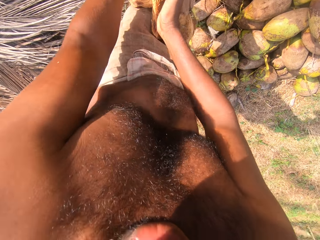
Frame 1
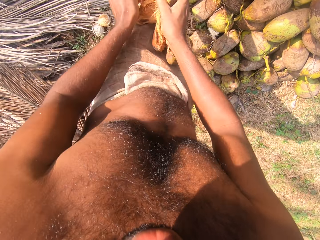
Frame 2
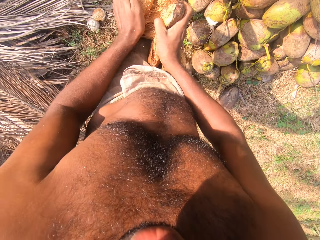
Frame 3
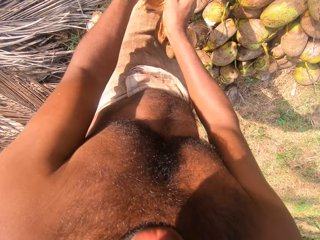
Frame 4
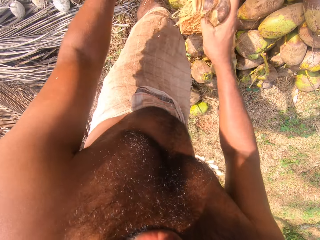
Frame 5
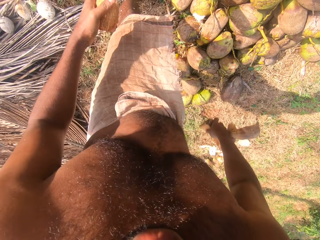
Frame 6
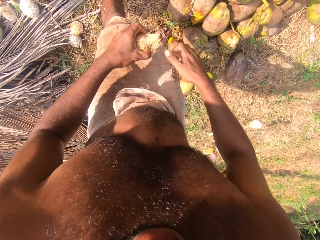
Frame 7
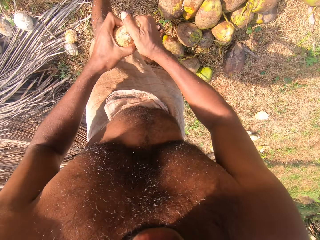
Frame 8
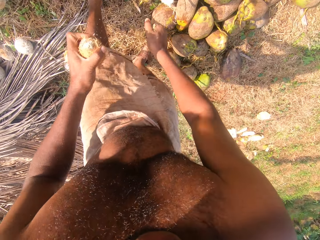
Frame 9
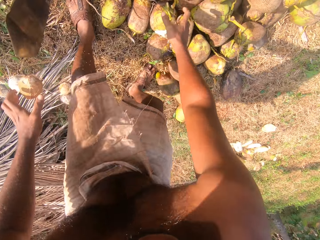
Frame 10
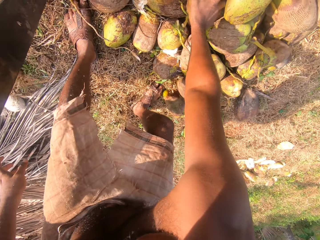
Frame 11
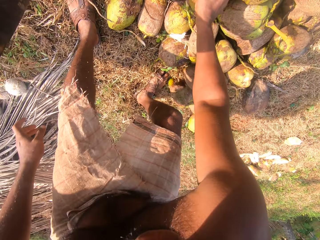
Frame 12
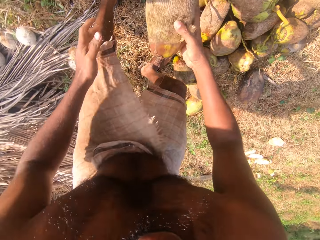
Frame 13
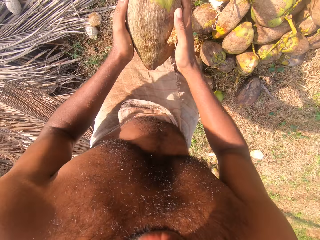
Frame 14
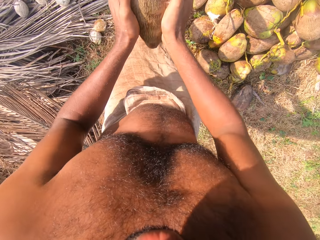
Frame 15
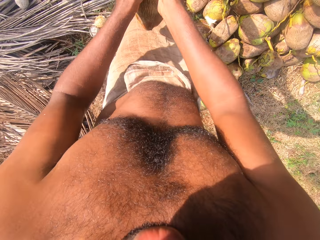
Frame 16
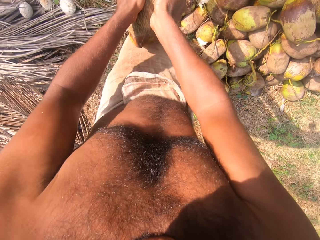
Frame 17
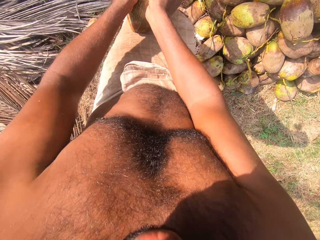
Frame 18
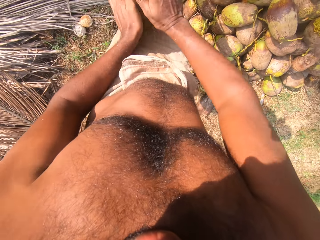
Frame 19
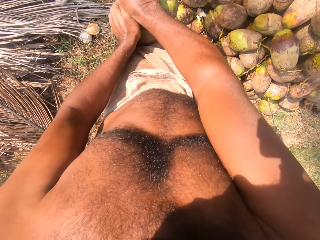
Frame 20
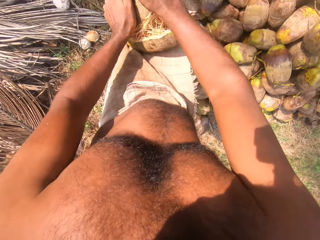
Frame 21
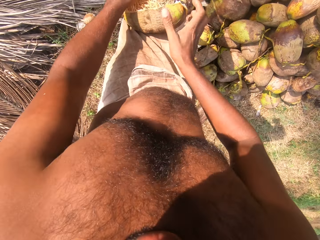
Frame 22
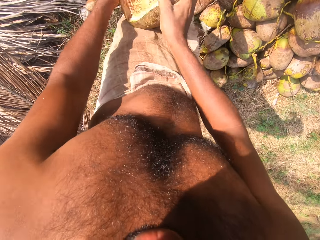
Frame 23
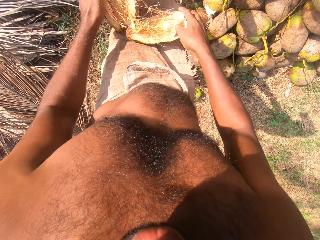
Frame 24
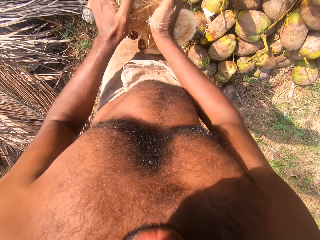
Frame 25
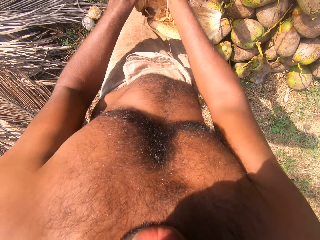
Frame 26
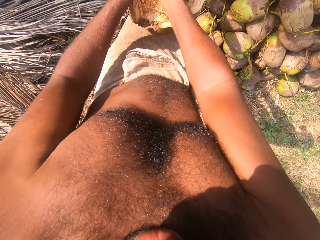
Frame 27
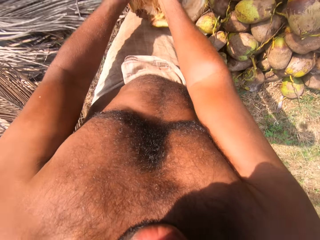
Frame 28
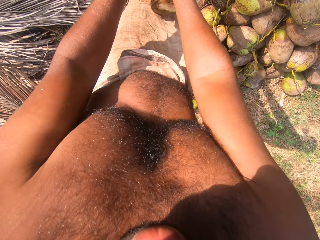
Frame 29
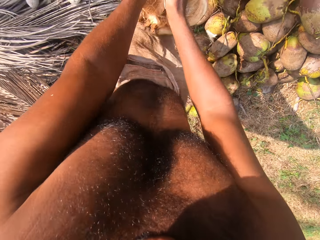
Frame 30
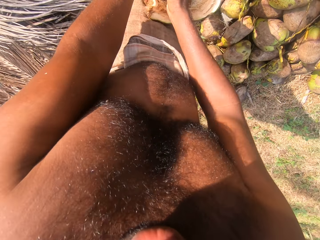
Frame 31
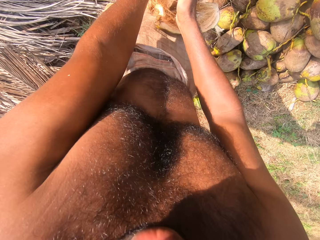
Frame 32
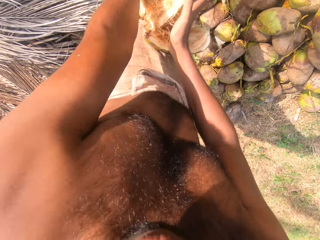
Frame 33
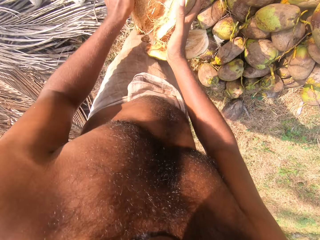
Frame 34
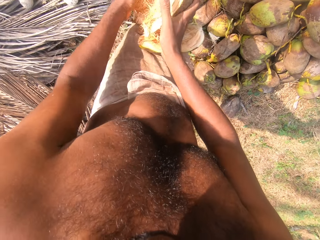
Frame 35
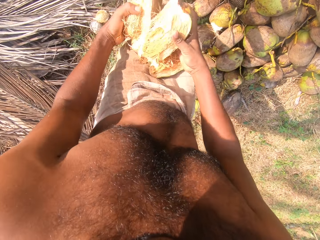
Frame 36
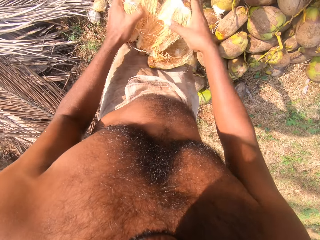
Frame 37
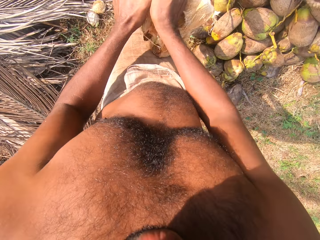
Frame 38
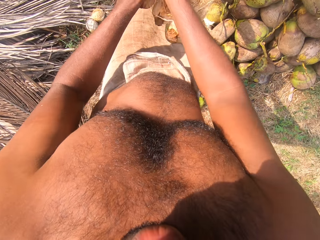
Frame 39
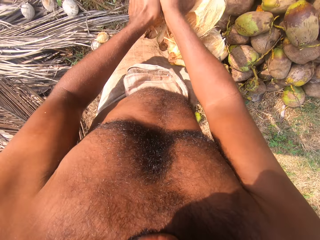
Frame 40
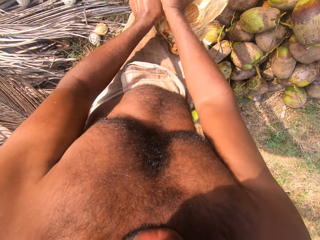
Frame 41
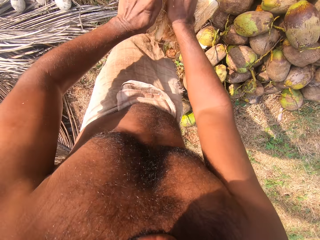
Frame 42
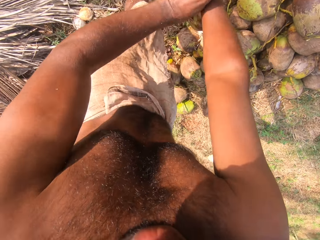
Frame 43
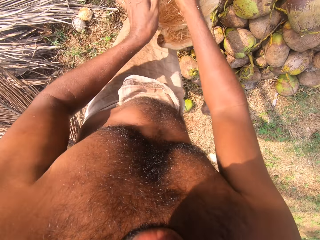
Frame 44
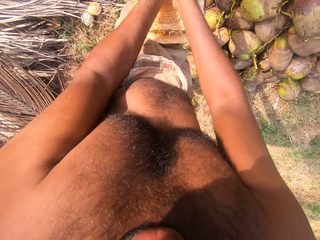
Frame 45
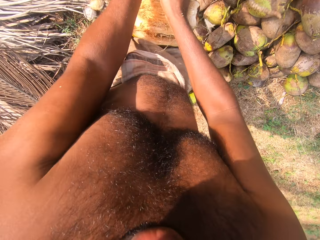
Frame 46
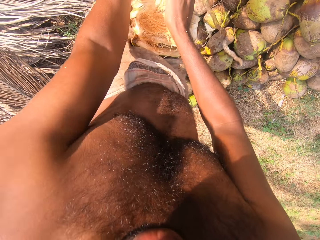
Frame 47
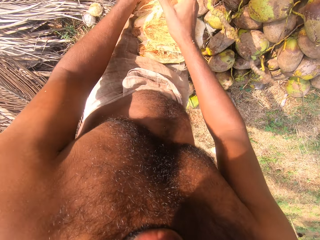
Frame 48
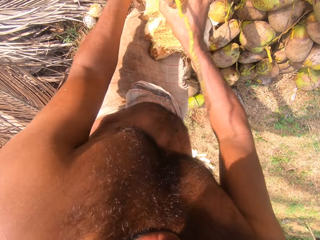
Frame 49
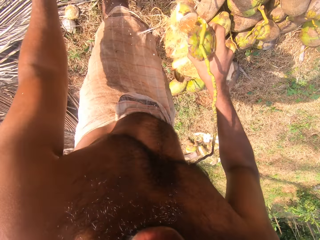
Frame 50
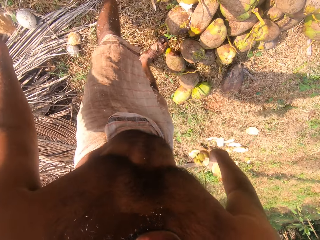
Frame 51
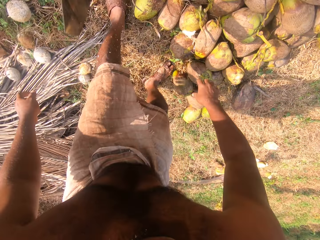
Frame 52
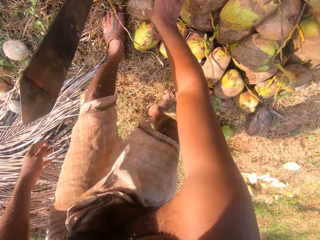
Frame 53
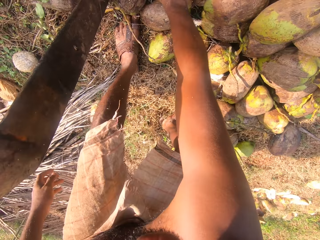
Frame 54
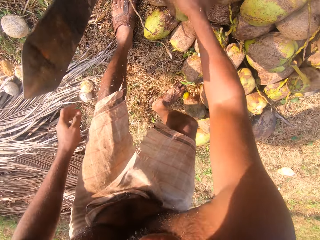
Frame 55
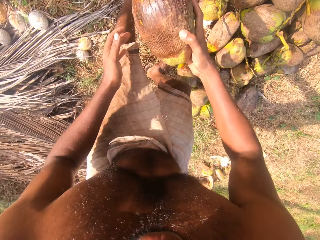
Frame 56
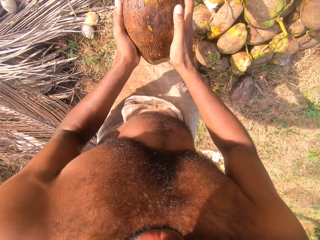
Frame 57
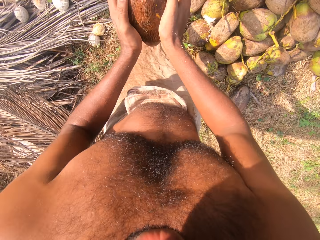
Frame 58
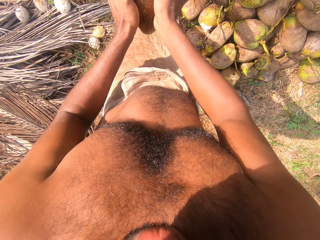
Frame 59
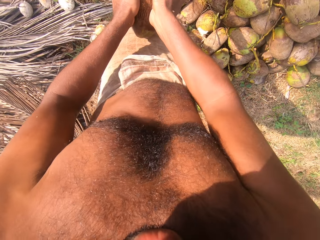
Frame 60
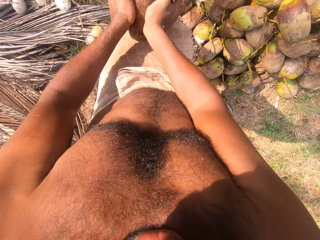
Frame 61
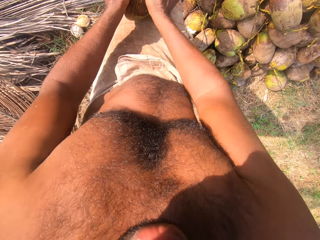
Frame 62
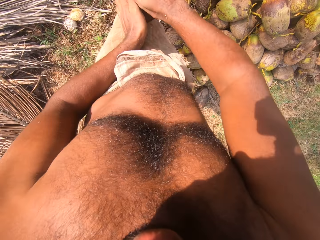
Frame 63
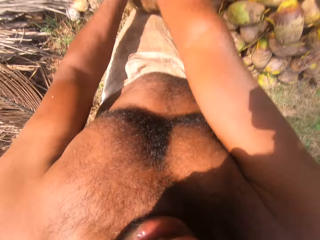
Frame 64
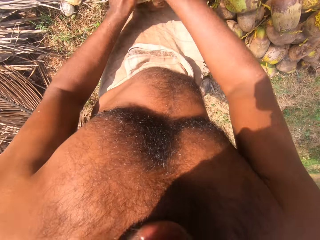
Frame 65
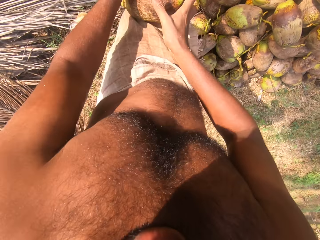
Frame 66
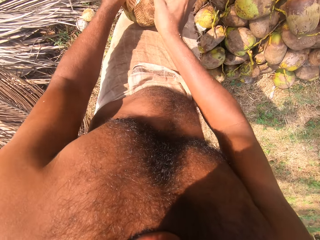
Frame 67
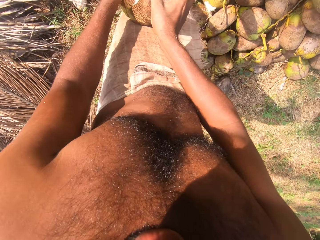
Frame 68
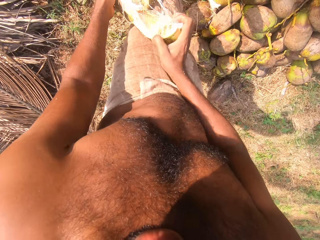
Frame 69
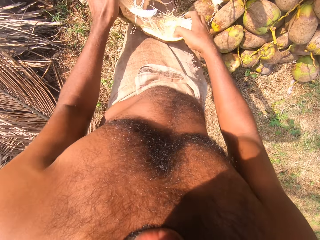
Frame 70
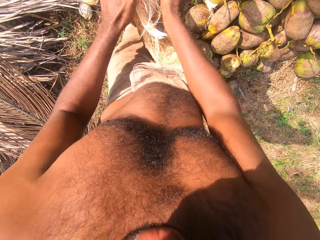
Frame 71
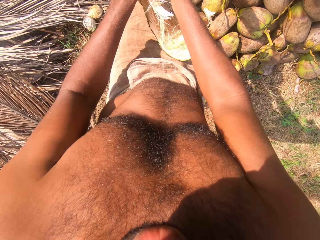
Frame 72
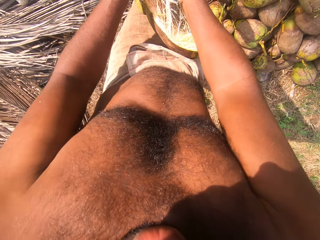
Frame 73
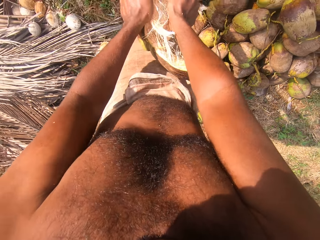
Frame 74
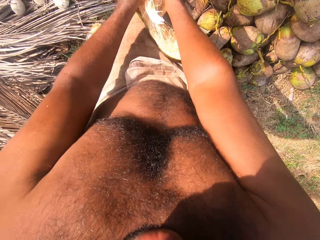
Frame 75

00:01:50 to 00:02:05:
The camera wearer drops the coconut husk on the ground with his right hand. He removes the coconut husk from the coconut in his left hand with his right hand. He drops the coconut husk on the ground with his right hand. He drops the coconut on the ground with his left hand. He picks up a coconut fruit from the ground with his right hand. He holds the coconut fruit with both hands. He removes the coconut husk from the coconut on the cutlass on the ground with both hands. He drops the coconut on the ground with his left hand. He drops the coconut husk on the ground with his right hand. He picks up a coconut fruit from the ground with his right hand. He holds the coconut fruit with both hands. He removes the coconut husk from the coconut on the cutlass on the ground with both hands.

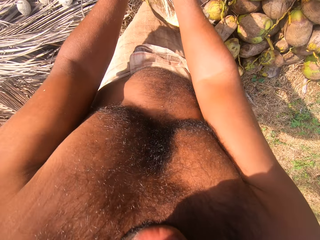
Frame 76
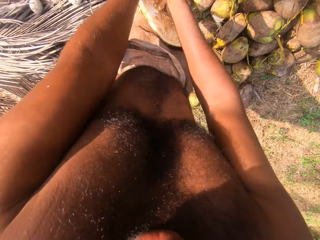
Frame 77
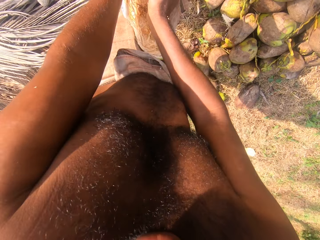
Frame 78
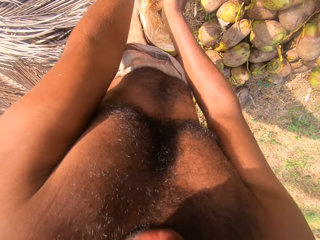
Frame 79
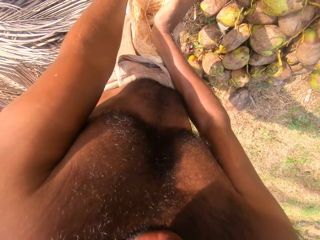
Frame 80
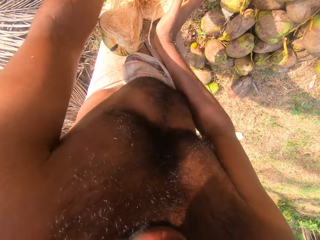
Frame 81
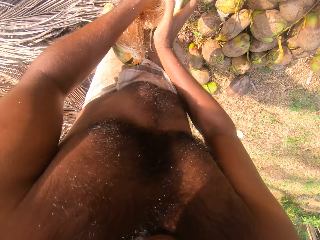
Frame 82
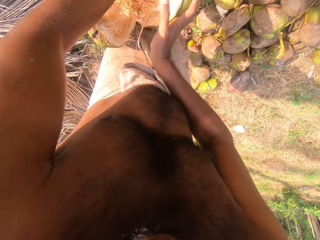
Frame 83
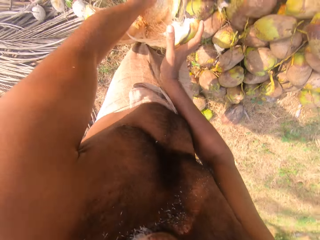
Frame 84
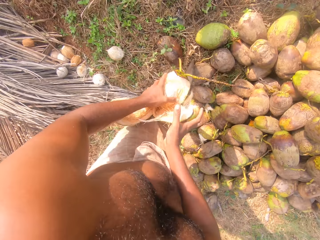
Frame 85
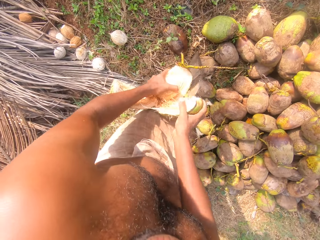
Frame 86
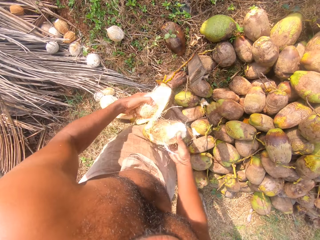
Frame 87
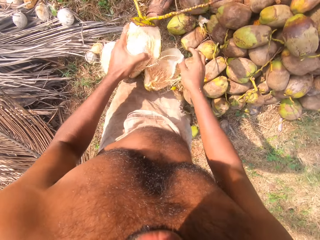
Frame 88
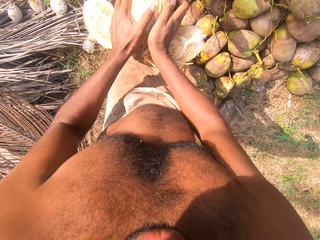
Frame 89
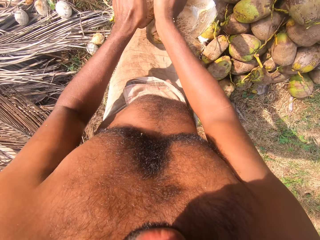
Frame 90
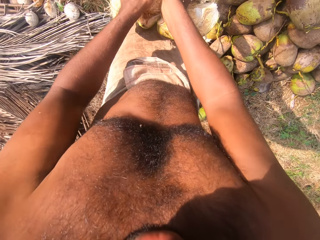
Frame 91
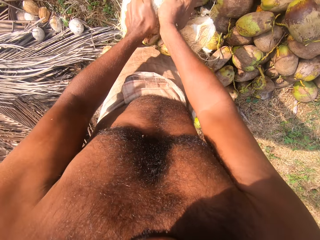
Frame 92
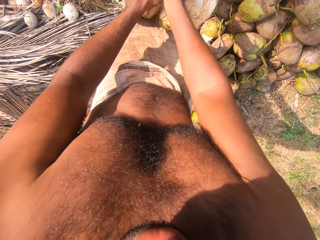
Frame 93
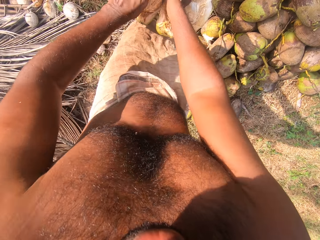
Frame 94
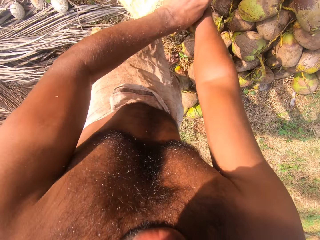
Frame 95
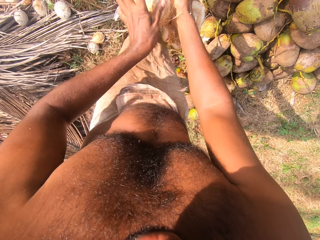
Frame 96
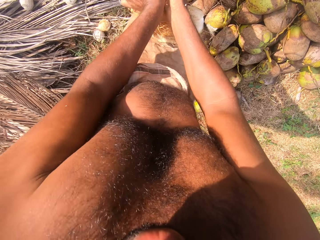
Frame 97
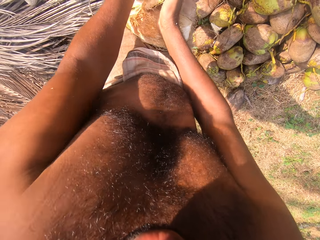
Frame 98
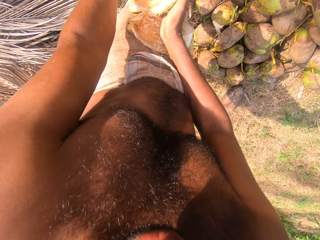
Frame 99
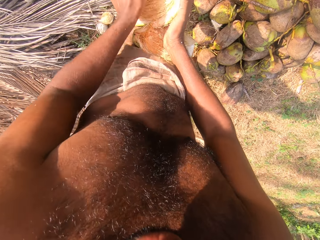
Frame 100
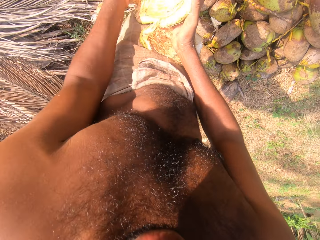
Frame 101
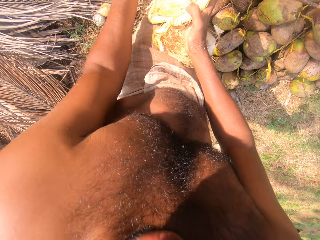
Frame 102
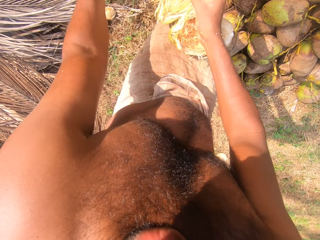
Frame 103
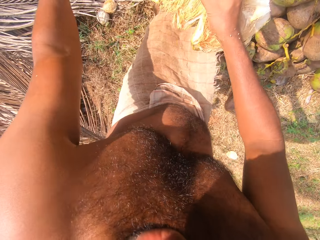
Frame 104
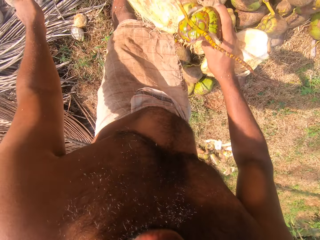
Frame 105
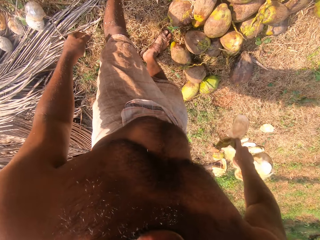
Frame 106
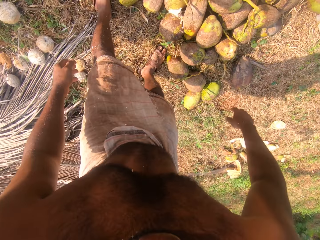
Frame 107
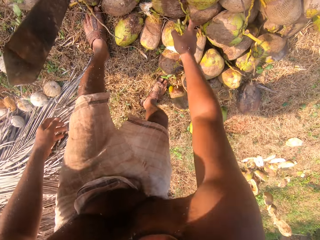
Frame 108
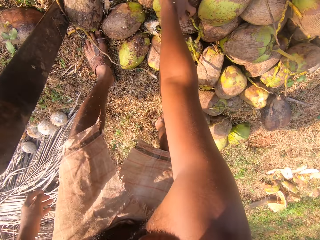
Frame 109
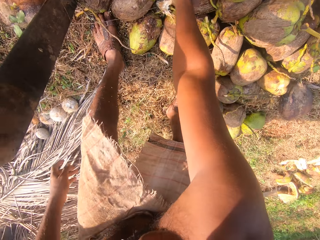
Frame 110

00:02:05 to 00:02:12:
The camera wearer drops the coconut on the ground with his left hand. He drops the coconut husk on the ground with his right hand.
